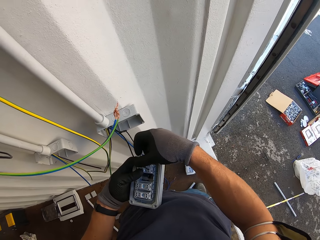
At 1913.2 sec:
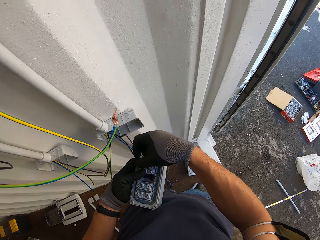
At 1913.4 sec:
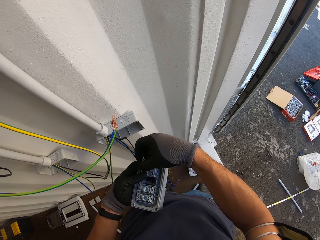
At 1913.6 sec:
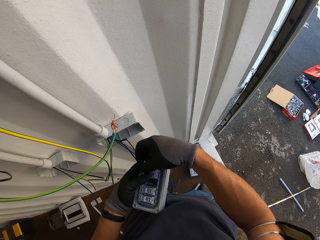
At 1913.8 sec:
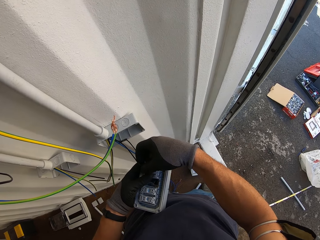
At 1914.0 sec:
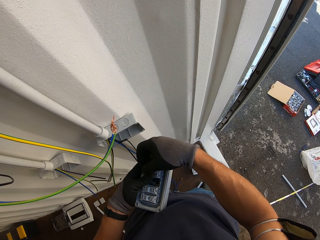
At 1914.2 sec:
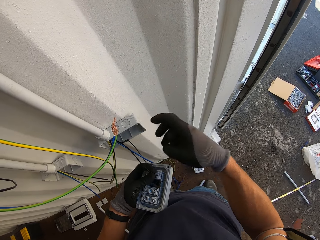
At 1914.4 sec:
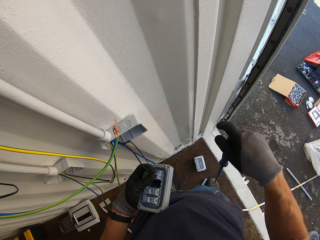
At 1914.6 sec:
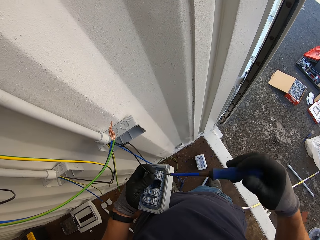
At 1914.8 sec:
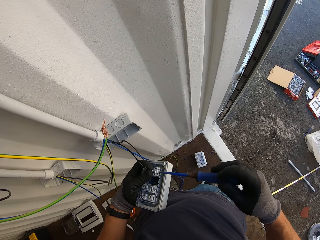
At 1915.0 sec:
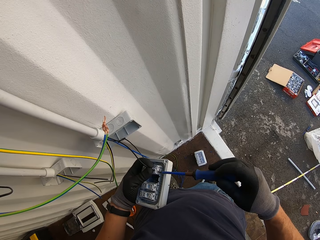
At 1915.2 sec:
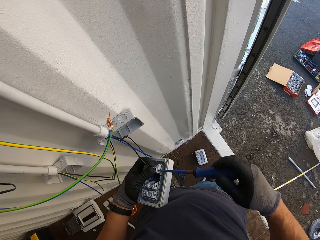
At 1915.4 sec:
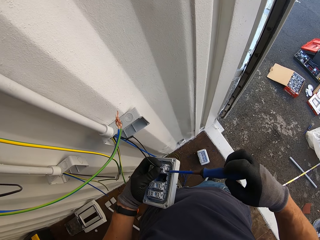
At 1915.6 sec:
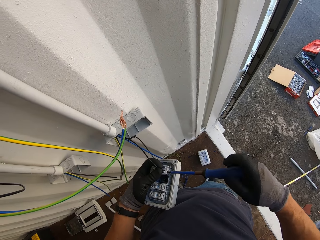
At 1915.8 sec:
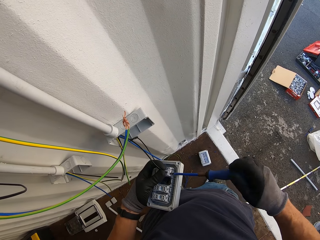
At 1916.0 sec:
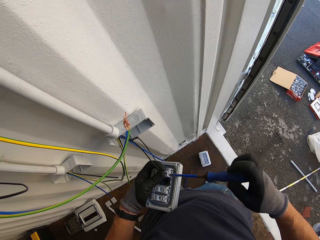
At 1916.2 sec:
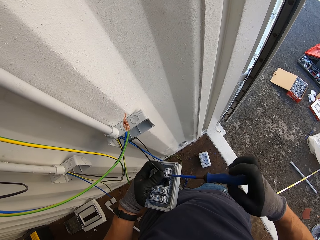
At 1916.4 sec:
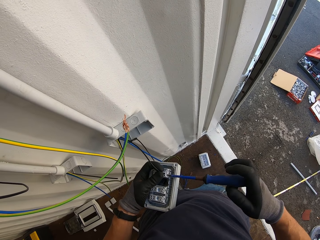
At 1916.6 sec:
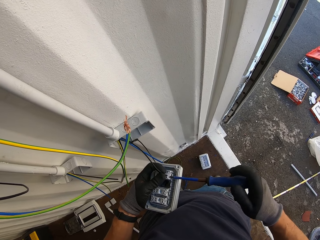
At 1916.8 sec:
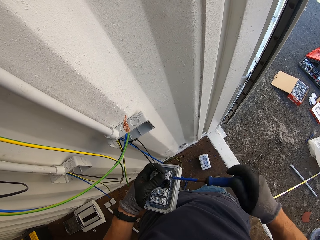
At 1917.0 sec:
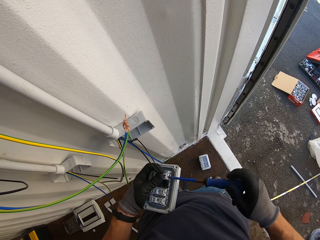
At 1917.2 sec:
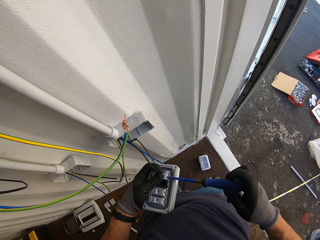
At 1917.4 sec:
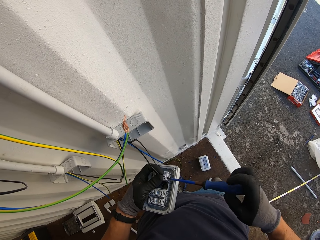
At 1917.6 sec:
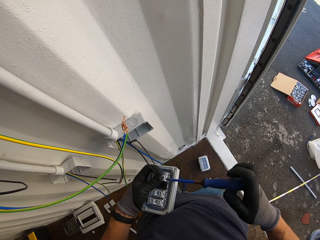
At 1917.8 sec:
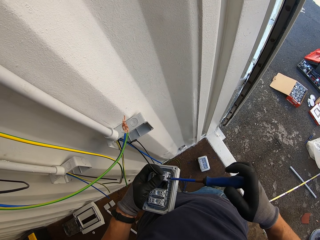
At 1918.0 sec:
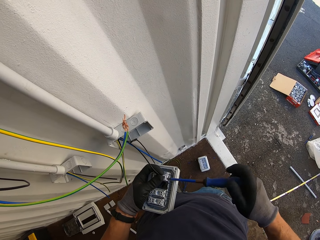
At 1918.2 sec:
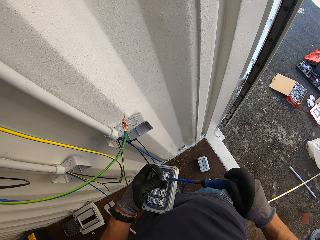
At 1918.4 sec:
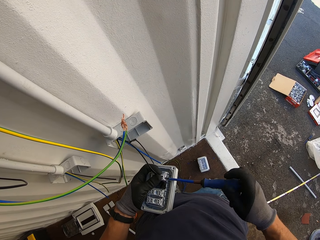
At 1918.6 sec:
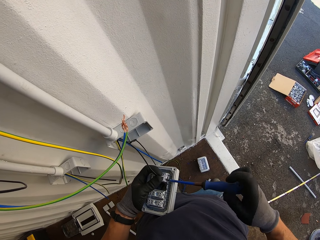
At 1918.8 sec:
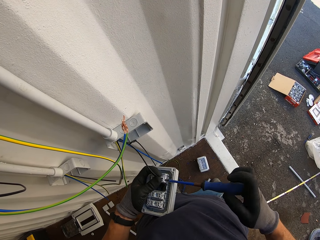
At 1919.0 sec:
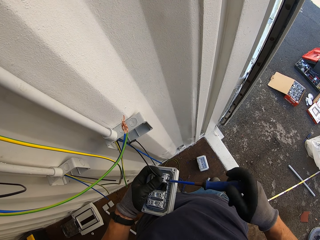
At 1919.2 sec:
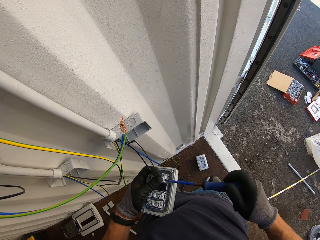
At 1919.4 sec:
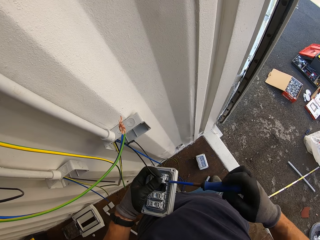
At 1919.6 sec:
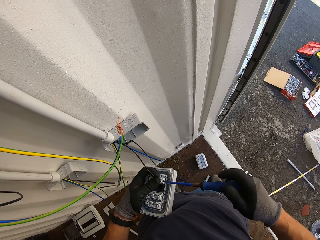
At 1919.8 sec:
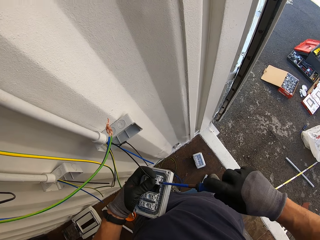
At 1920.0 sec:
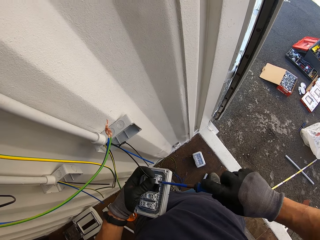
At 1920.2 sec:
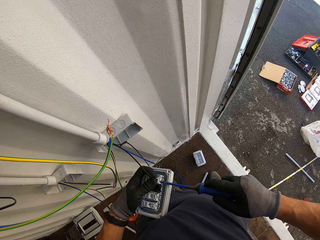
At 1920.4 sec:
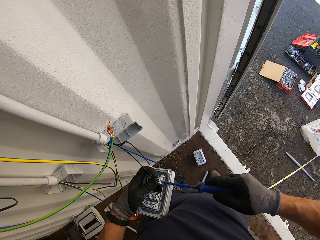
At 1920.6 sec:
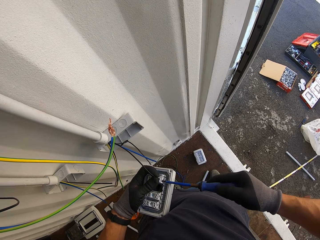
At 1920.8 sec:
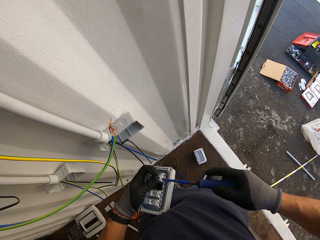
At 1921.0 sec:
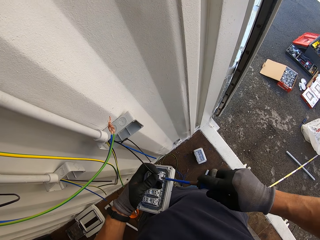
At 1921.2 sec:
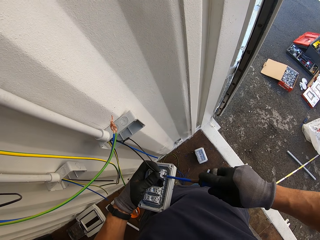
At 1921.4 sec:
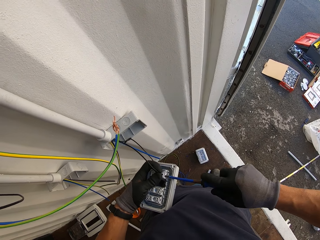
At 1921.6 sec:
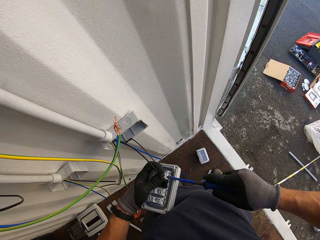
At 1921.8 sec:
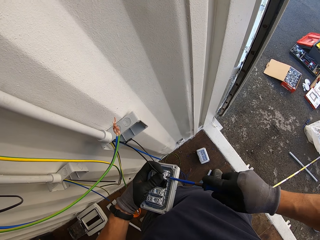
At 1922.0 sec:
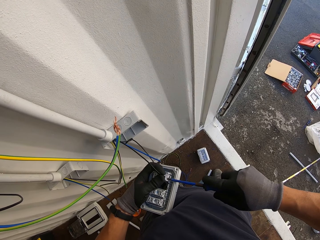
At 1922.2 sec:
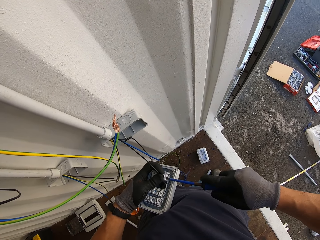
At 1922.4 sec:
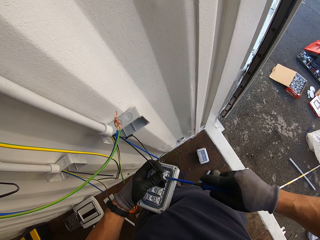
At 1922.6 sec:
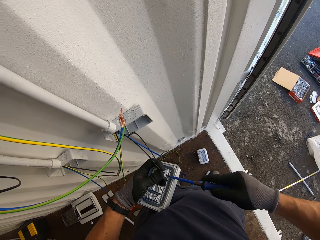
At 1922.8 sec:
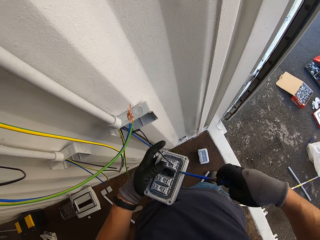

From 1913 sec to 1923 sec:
The camera wearer adjusts the screw with the screwdriver. They screw the wire into the circuit.

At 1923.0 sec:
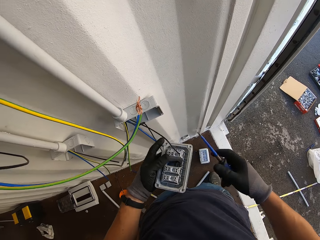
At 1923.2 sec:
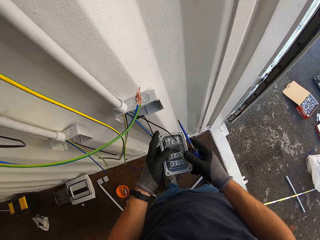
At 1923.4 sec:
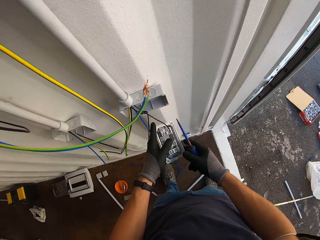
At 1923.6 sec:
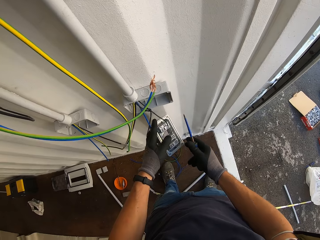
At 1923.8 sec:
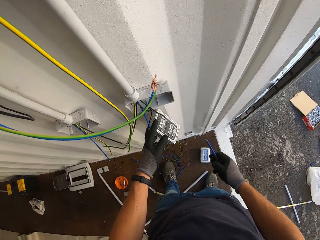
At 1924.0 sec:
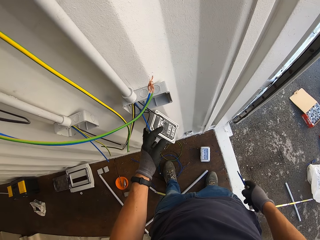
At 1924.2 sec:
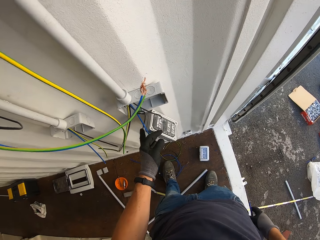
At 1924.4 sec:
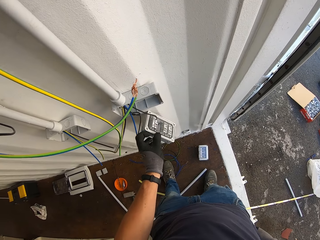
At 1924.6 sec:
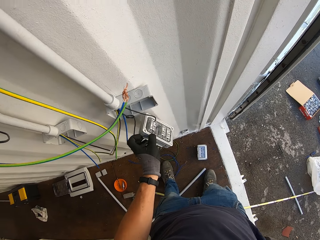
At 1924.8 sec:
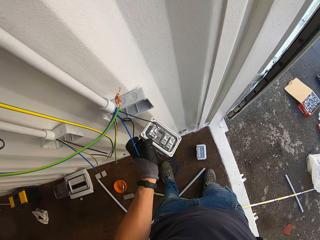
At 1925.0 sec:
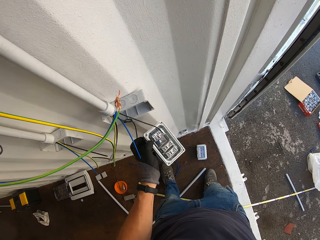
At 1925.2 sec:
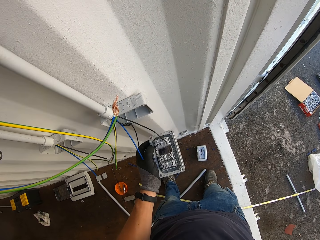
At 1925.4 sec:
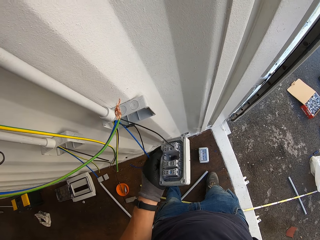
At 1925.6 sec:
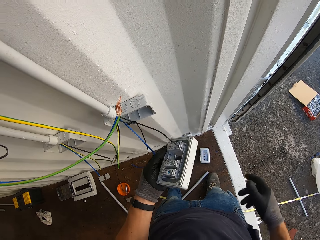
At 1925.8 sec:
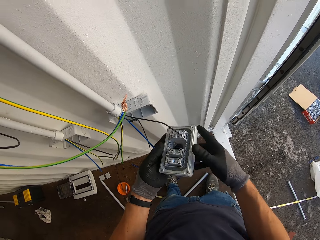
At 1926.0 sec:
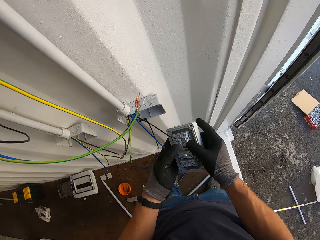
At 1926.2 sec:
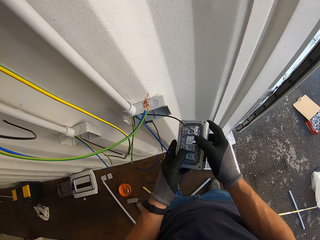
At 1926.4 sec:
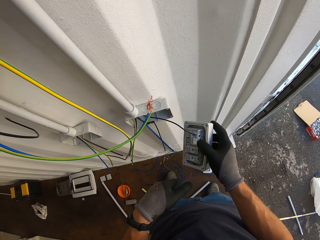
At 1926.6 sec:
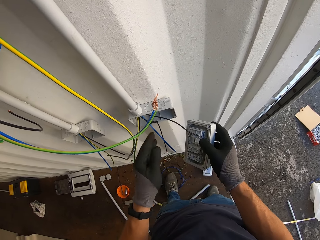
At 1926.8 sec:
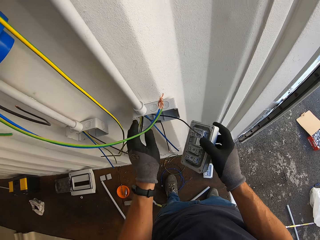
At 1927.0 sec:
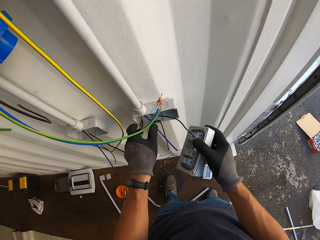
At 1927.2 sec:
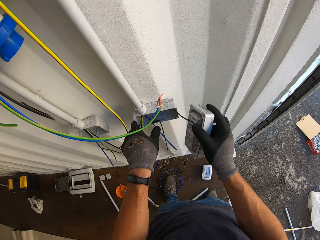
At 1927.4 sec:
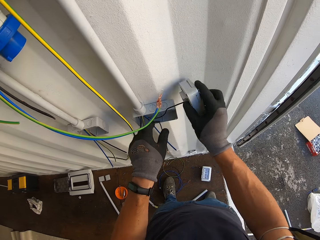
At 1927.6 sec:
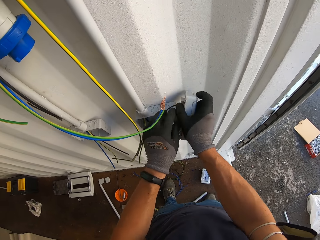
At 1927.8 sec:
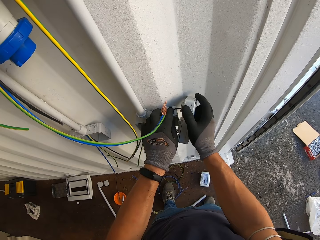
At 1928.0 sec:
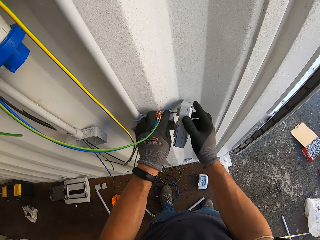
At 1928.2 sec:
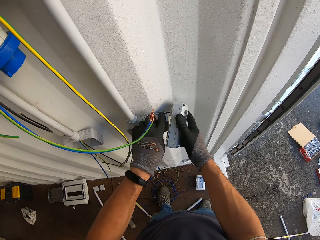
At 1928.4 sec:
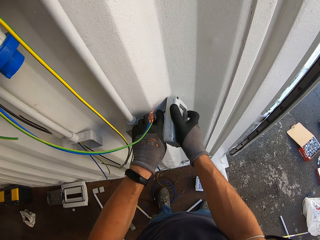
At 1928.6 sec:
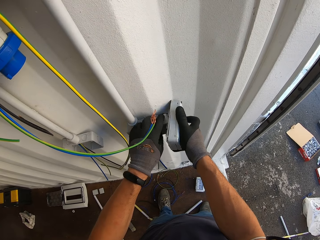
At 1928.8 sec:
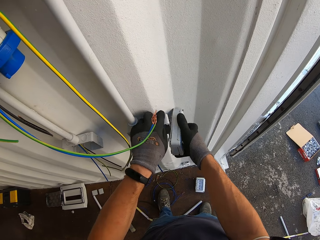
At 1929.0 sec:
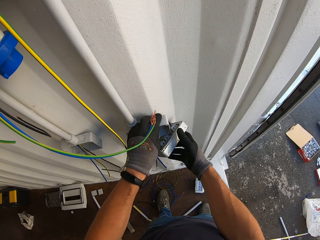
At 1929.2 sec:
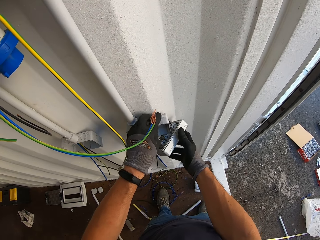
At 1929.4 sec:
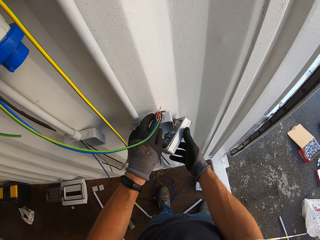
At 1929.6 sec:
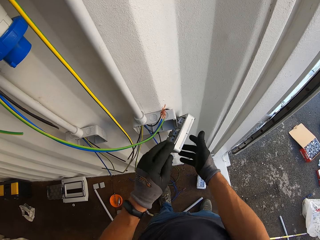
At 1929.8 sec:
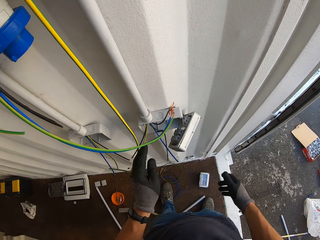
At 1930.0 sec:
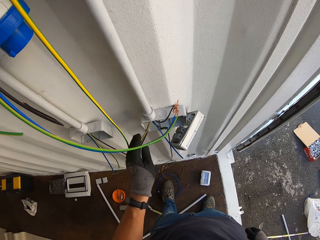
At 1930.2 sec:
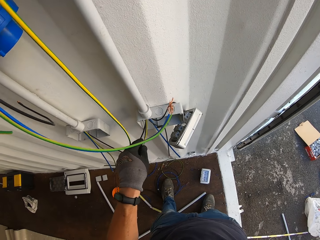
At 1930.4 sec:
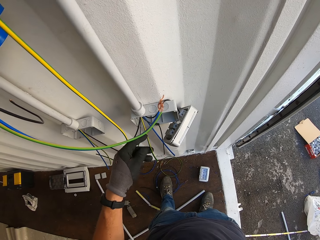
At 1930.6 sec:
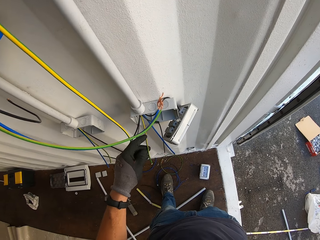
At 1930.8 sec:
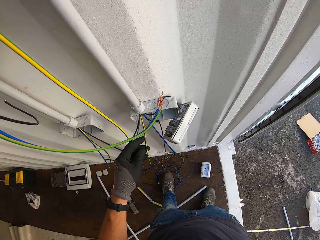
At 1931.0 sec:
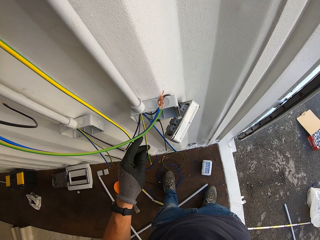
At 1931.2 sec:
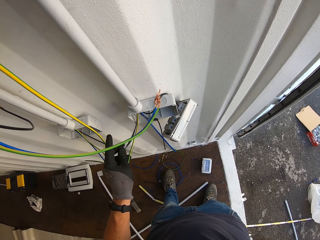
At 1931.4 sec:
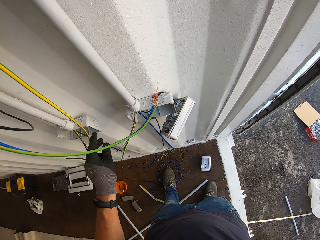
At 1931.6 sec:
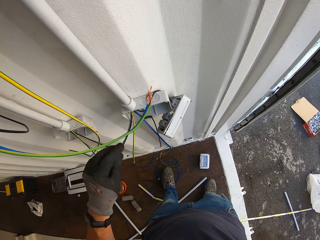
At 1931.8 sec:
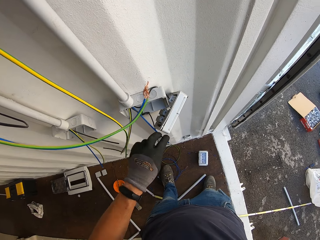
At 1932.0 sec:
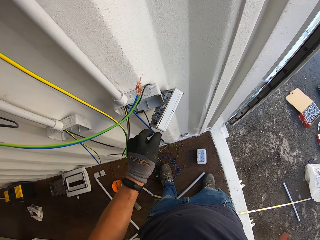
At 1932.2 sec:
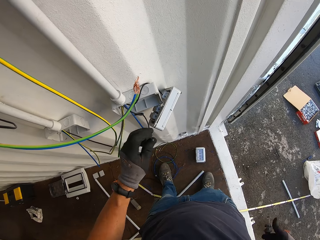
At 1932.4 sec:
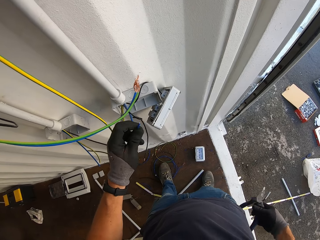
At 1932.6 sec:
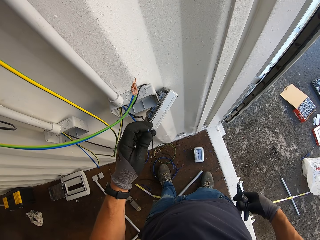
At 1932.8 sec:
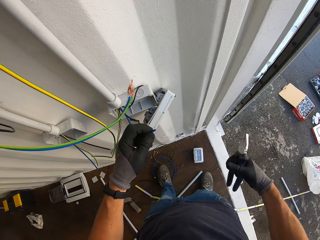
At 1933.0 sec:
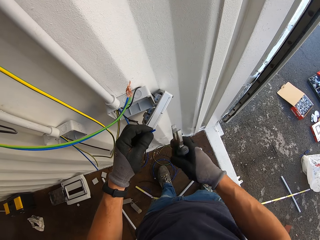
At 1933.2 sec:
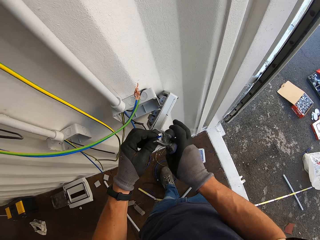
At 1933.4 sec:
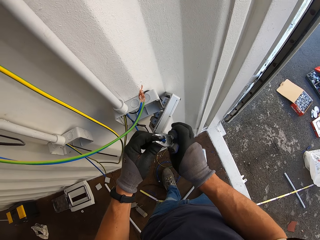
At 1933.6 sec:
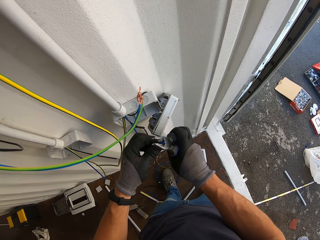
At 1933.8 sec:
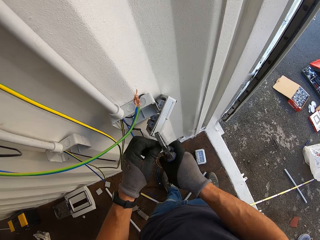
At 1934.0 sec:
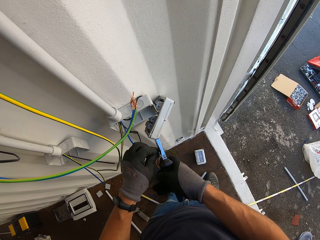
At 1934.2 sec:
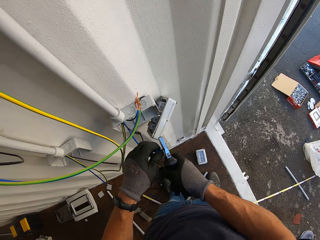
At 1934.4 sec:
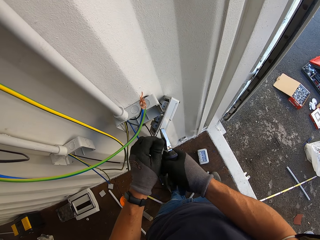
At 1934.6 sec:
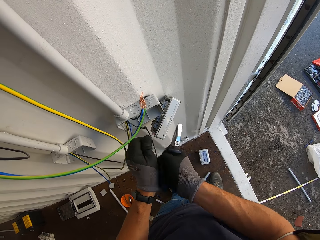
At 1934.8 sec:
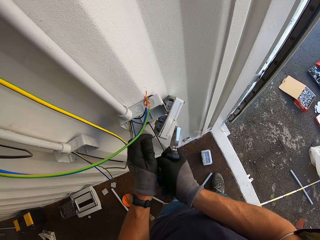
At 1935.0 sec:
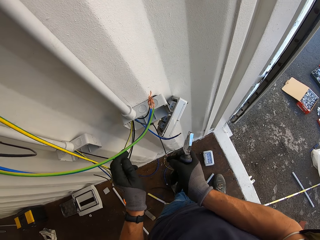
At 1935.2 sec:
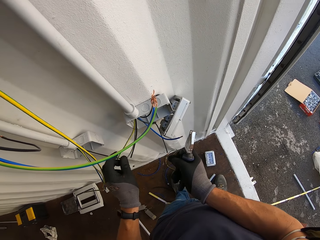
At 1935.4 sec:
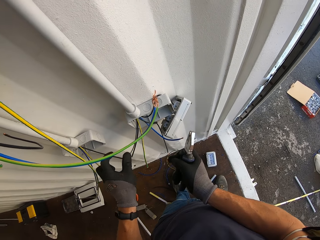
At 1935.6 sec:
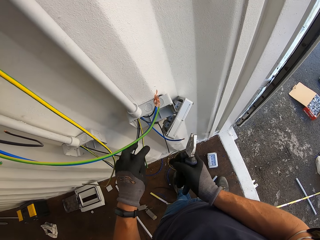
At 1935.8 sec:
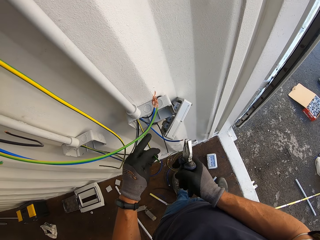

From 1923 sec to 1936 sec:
The camera wearer hangs the meter box. They put the screwdriver in the back pocket. They check the meter box. They adjust the meter box. They hang the circuit. They check the electric wire. They hold the wire. They cut the electric cable with pliers.
